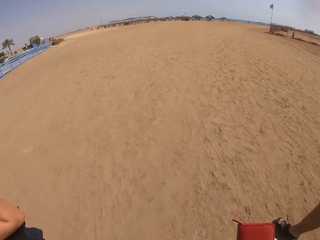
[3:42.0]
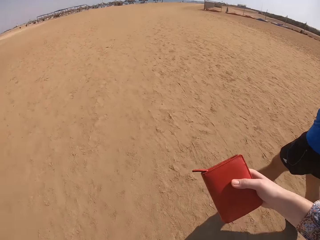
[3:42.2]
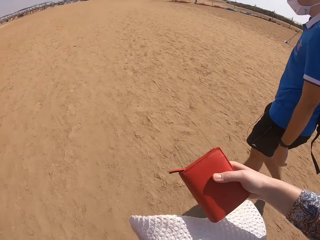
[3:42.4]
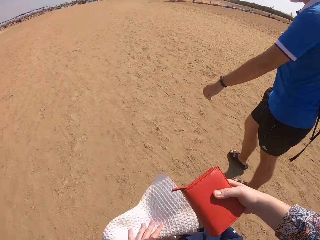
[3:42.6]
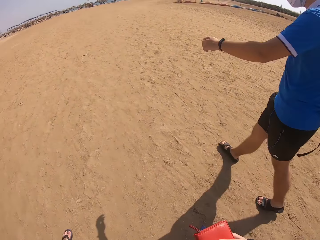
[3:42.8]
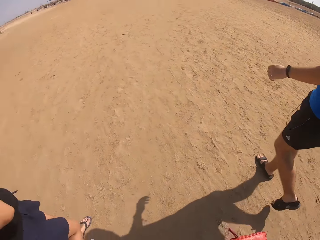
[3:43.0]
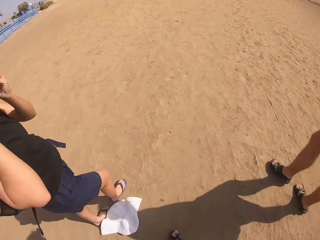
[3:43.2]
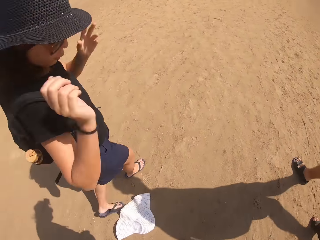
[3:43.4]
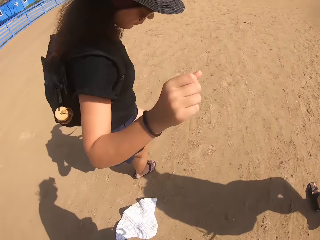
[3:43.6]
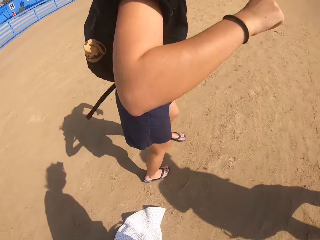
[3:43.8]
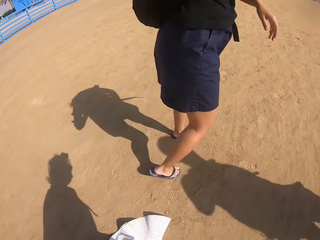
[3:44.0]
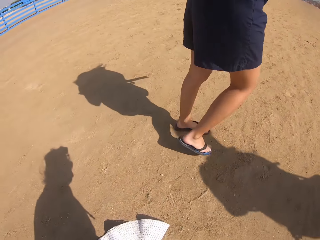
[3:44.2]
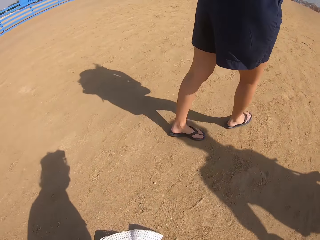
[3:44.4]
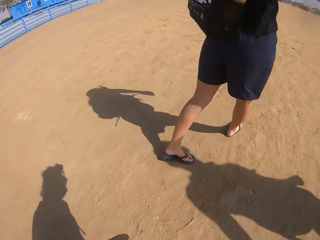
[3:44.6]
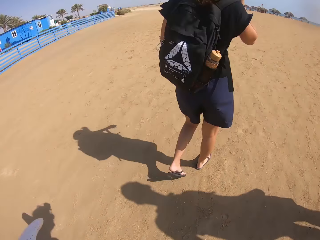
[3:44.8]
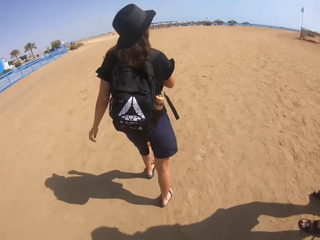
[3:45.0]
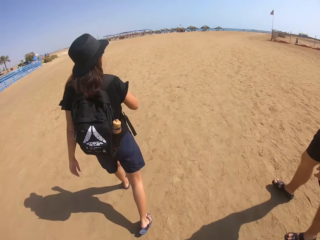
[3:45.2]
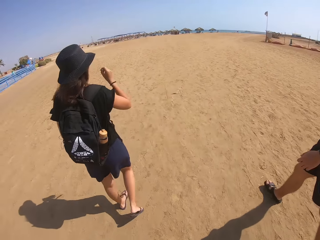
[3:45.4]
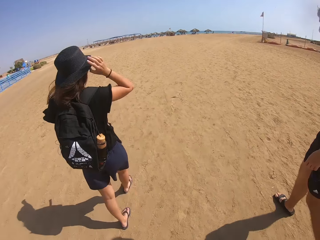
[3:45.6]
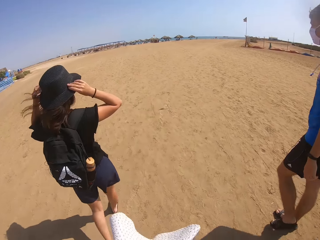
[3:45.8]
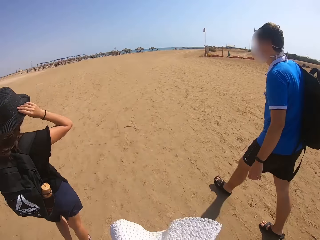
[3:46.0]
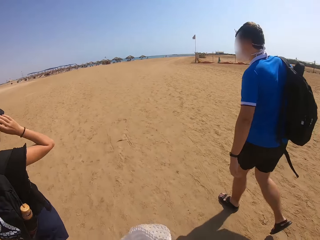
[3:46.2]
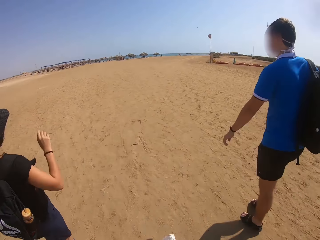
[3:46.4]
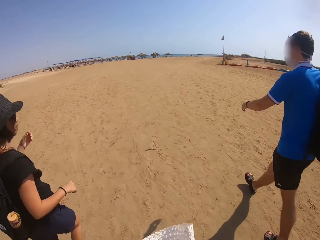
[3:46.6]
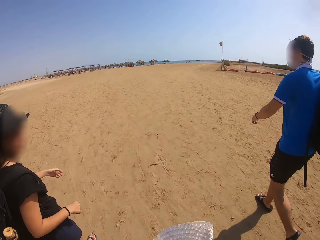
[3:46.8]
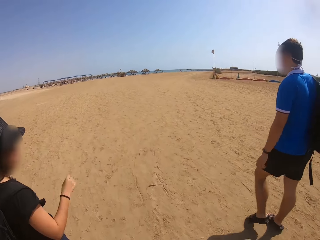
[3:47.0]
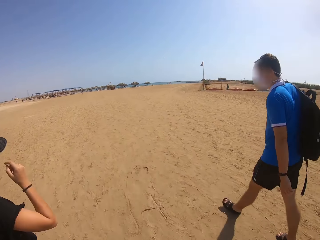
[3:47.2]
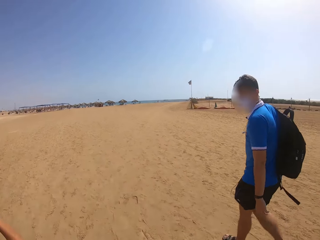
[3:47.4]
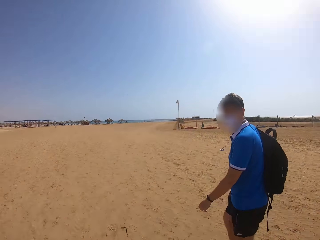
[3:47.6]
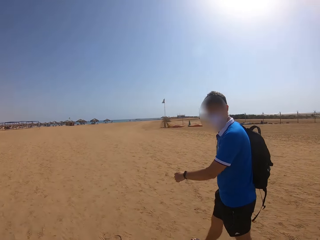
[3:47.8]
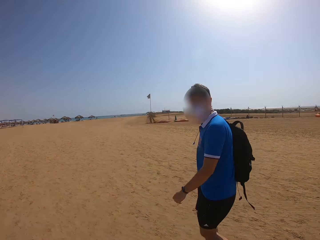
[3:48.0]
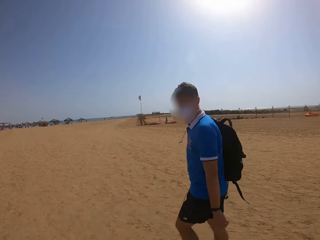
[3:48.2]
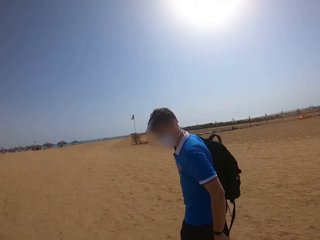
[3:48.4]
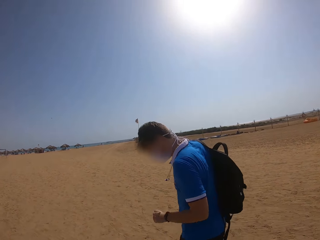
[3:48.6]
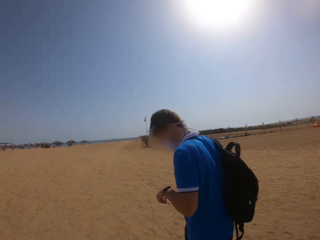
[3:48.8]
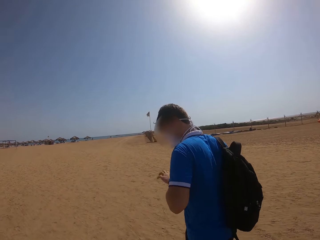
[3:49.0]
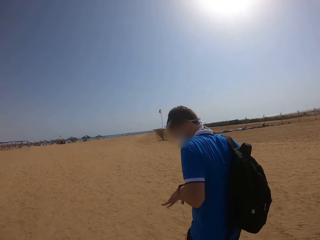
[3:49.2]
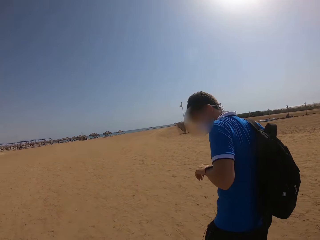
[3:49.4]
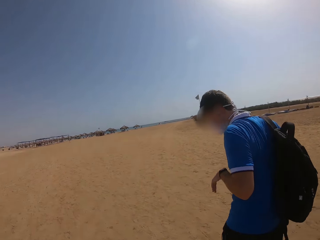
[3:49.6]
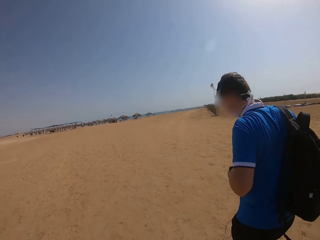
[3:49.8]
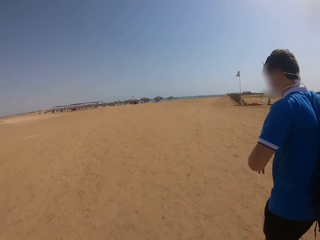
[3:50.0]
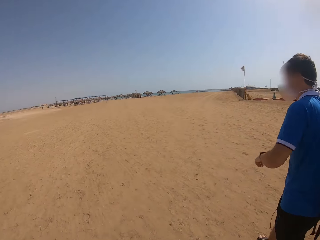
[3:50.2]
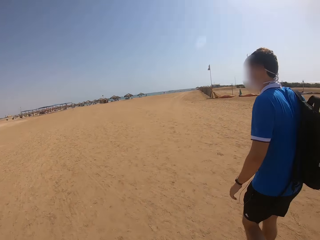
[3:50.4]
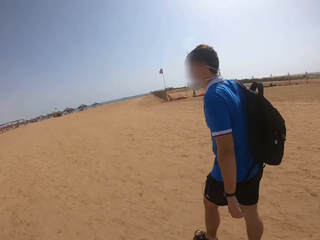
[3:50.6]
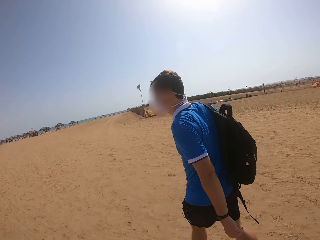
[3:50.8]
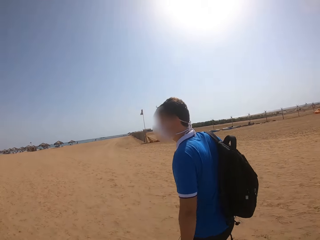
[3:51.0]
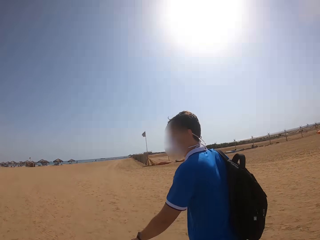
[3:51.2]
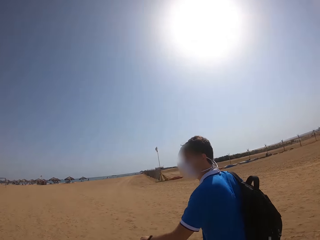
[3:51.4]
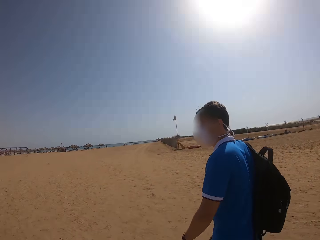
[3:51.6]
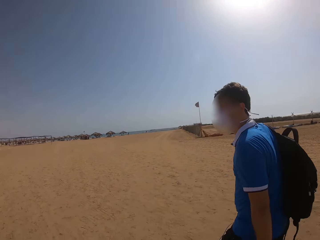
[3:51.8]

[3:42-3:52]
The camera wearer reaches for the hat. They stand up. They follow a woman. The woman fixes the hat. The camera wearer follows the woman.

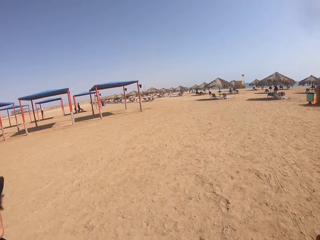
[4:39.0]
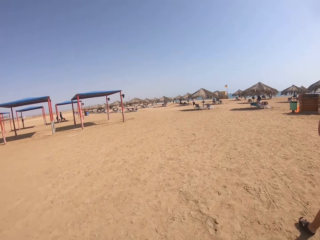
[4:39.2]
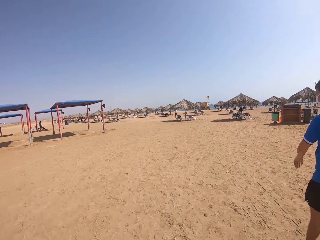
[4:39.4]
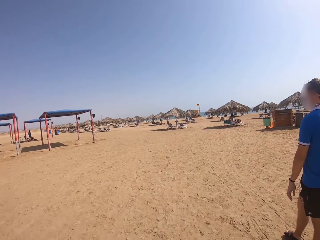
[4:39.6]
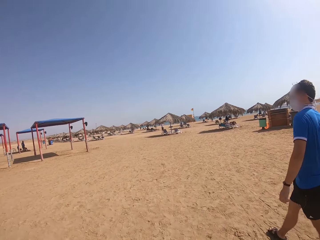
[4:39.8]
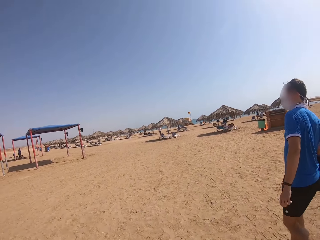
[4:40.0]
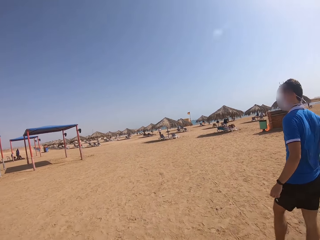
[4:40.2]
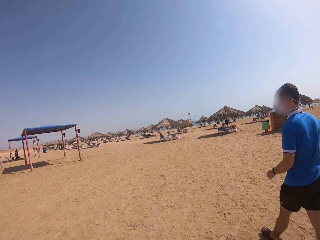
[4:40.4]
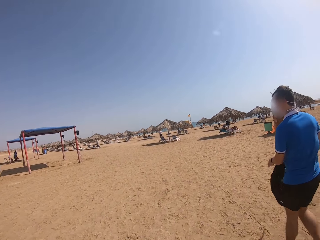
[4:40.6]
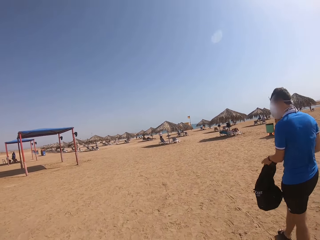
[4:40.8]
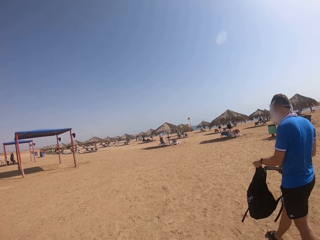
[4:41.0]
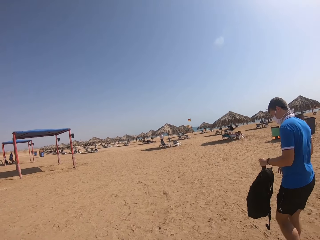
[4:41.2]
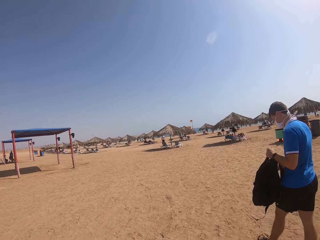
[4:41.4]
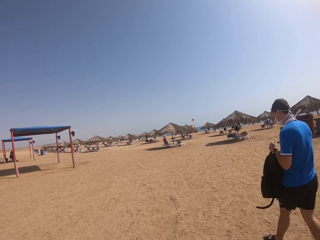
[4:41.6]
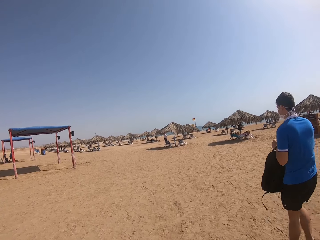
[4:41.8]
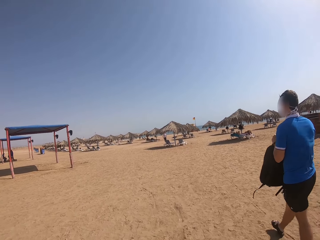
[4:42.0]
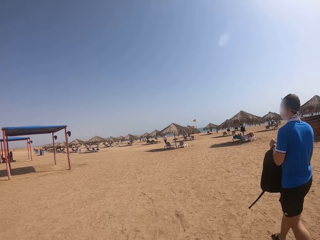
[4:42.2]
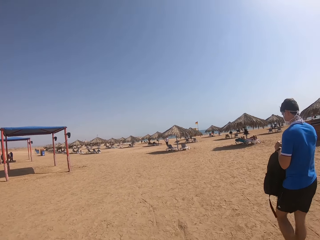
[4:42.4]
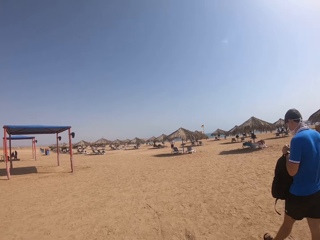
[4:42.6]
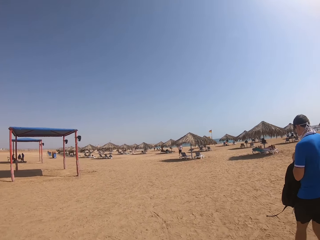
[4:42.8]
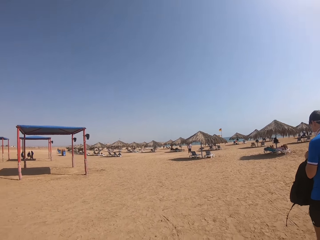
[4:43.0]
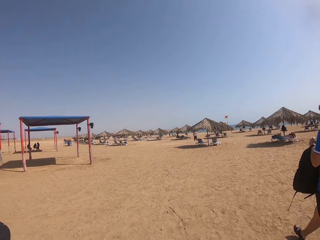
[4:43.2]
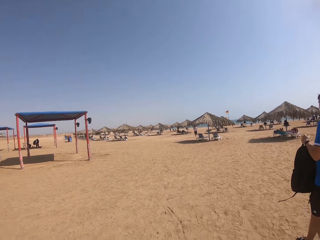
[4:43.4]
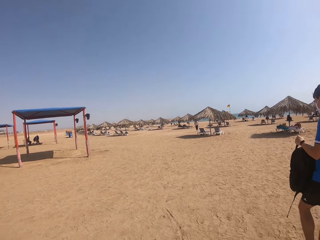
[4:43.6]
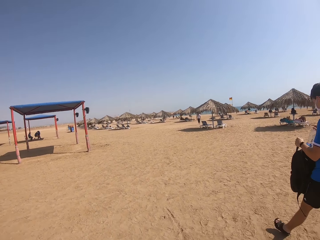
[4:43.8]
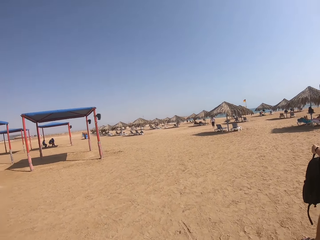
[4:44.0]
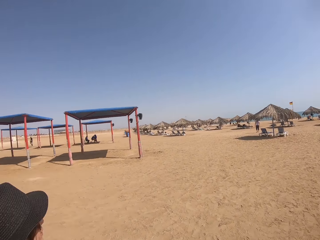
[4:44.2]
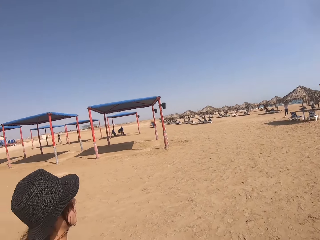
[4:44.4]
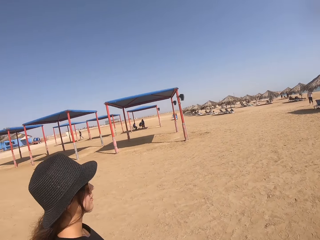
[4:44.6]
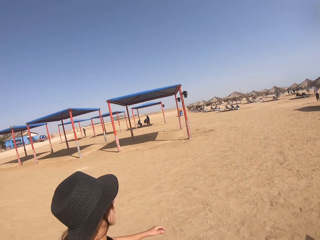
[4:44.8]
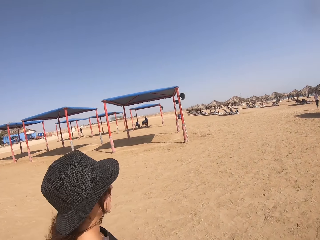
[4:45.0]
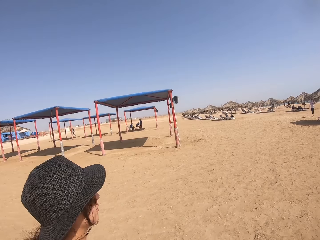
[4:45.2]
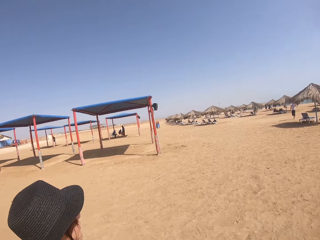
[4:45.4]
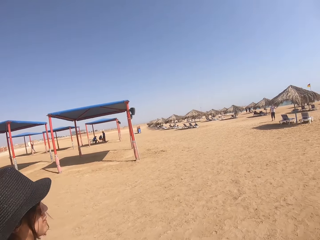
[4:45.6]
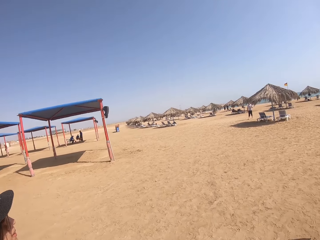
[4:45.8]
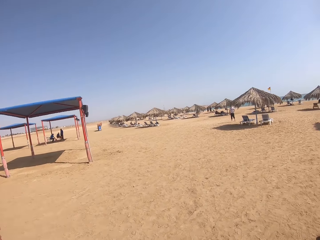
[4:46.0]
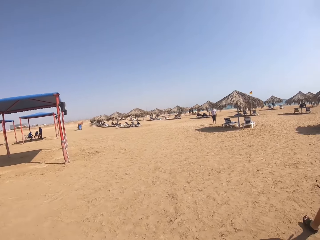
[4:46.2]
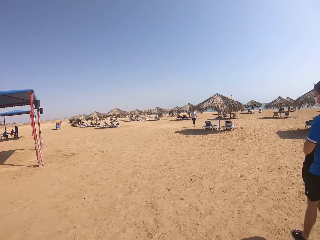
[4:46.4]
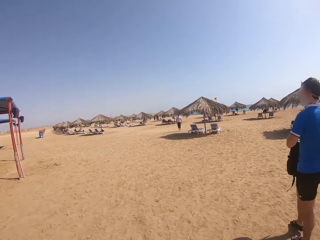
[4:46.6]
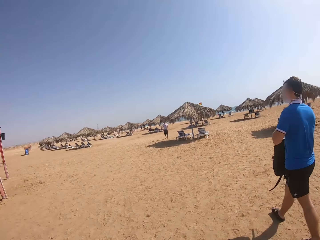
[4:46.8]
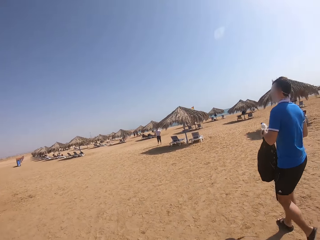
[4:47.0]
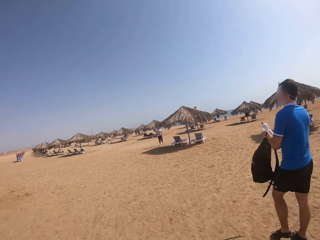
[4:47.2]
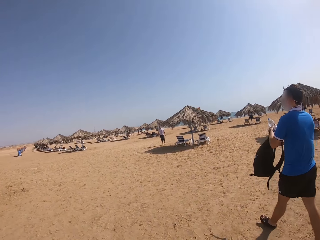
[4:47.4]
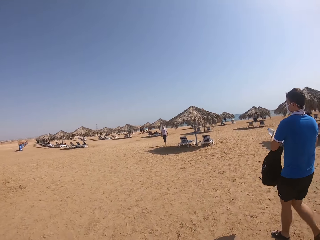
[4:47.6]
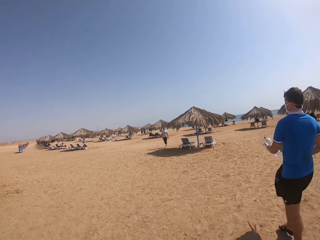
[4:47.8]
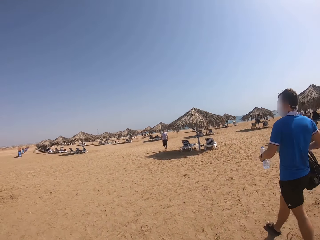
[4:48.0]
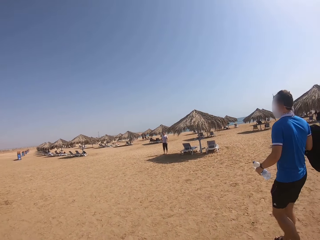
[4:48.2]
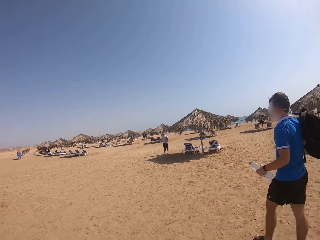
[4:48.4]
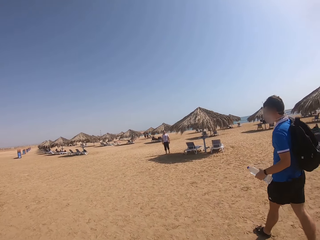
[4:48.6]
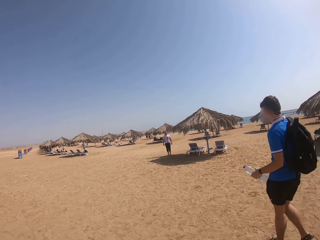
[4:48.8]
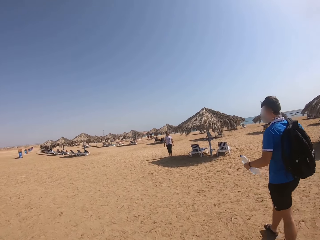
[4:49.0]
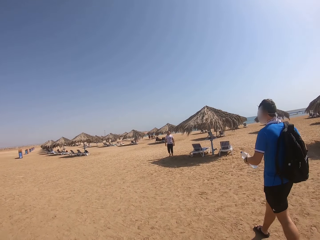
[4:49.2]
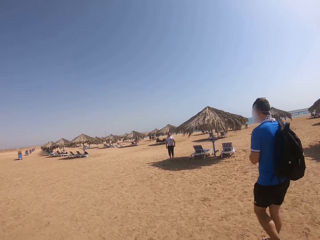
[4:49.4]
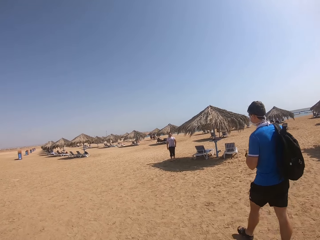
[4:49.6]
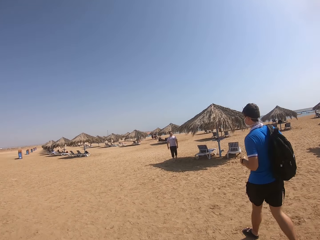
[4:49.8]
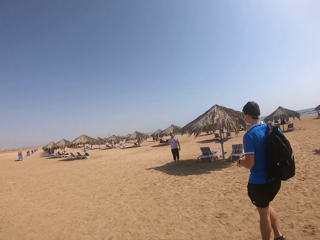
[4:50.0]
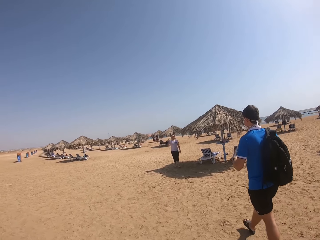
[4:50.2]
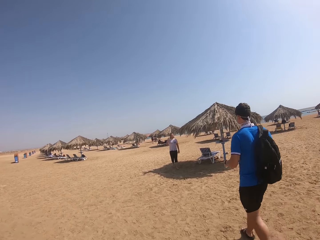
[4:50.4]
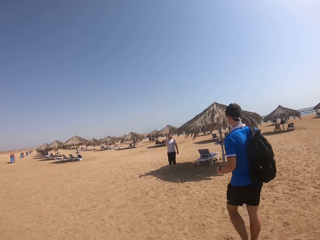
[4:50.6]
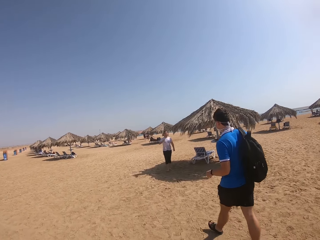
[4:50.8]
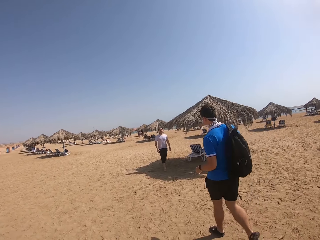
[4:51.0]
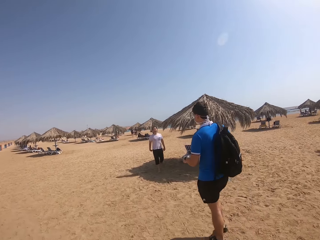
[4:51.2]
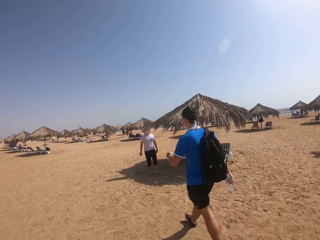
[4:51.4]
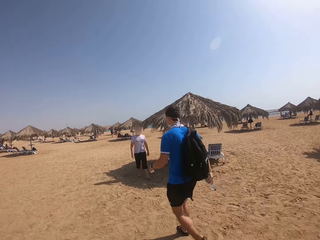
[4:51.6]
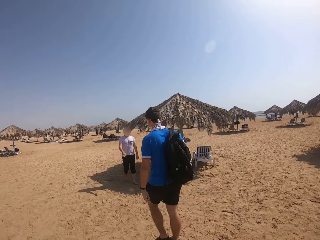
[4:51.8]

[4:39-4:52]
A man places the bag in his left hand. The man takes off the bag from the back. The man removes the water bottle from the bag. The camera wearer follows a woman. Another man places the bag in his back. The camera wearer walks towards the beach chair.
